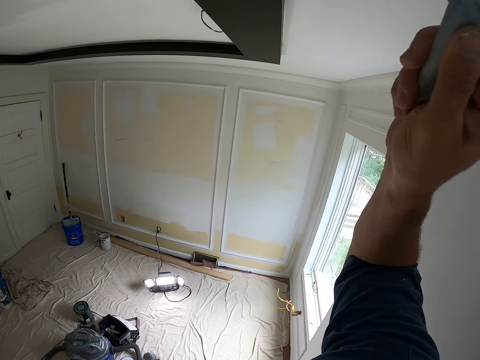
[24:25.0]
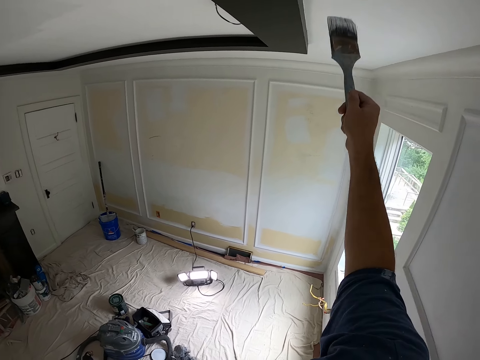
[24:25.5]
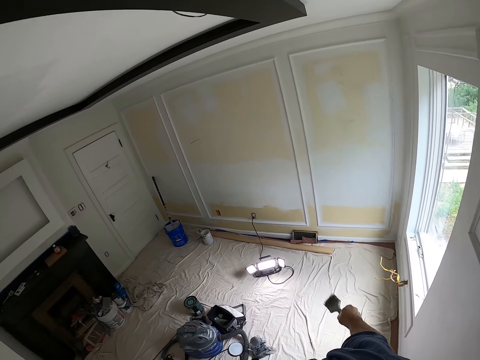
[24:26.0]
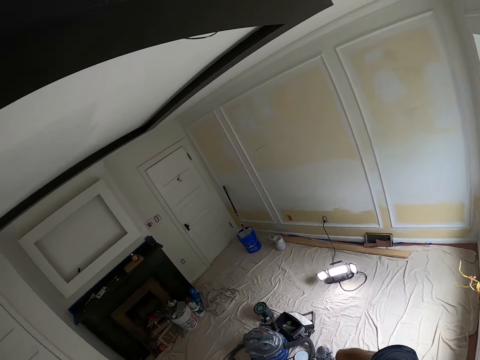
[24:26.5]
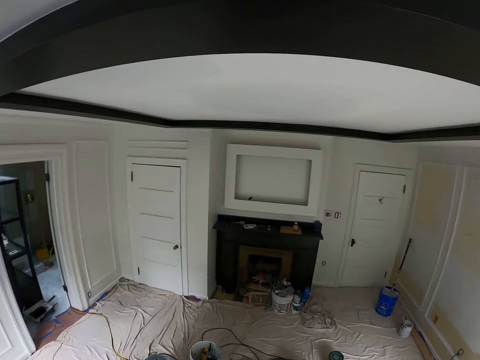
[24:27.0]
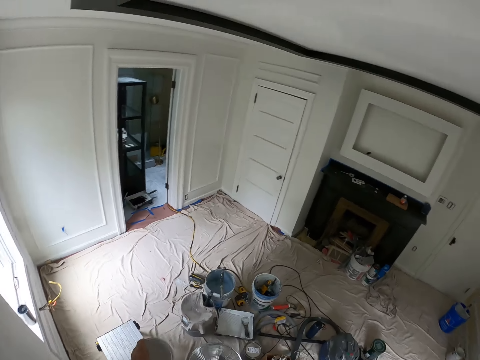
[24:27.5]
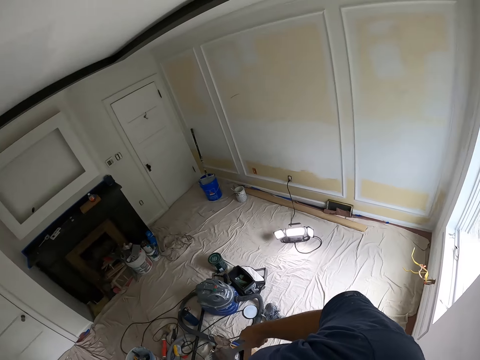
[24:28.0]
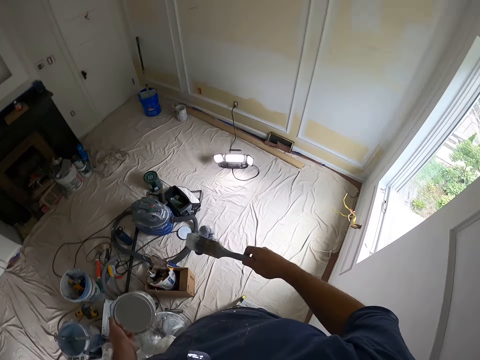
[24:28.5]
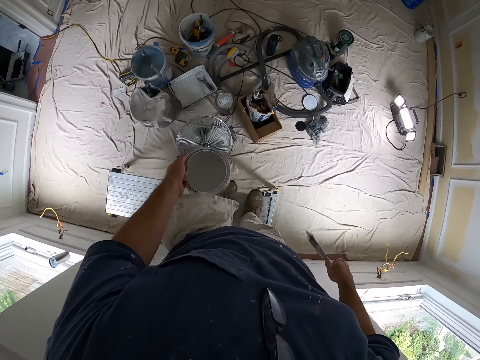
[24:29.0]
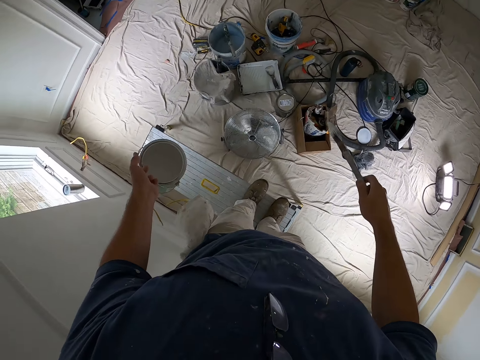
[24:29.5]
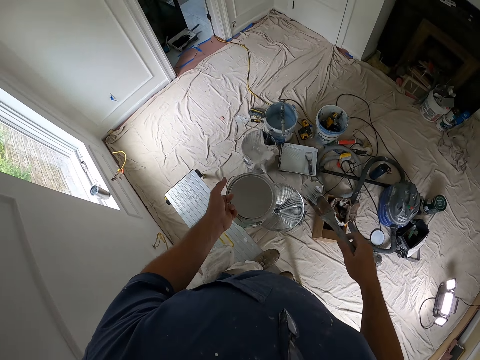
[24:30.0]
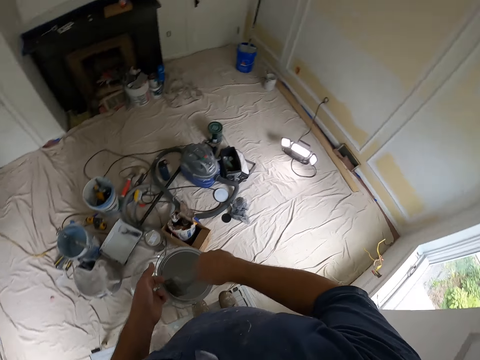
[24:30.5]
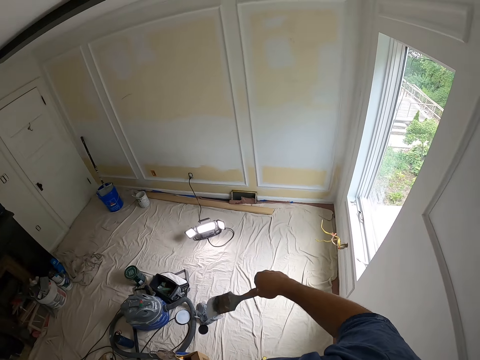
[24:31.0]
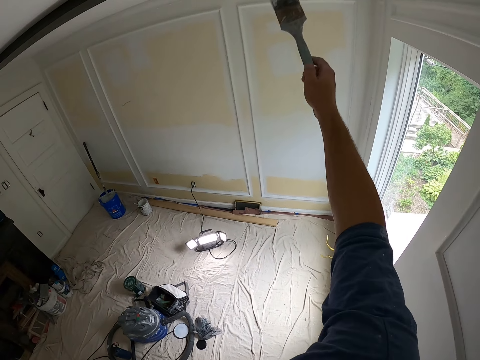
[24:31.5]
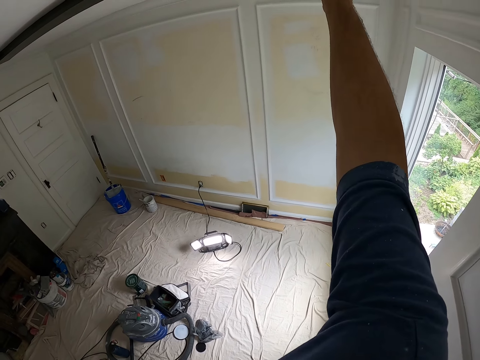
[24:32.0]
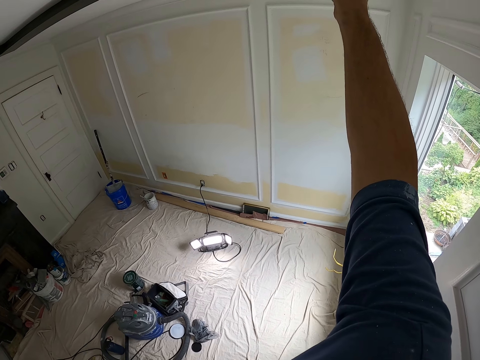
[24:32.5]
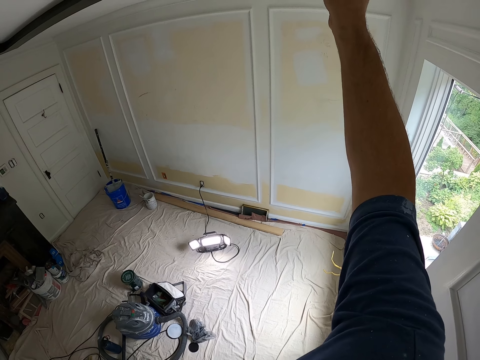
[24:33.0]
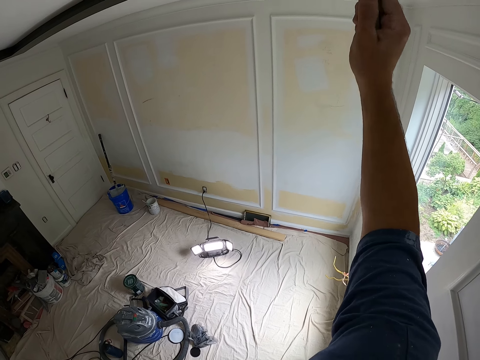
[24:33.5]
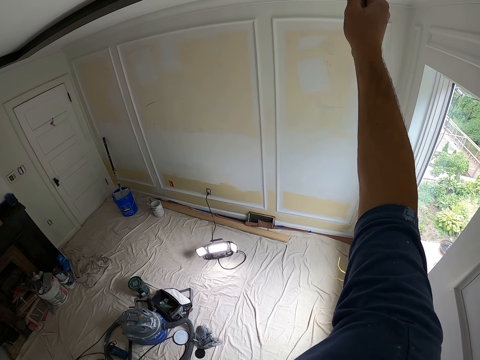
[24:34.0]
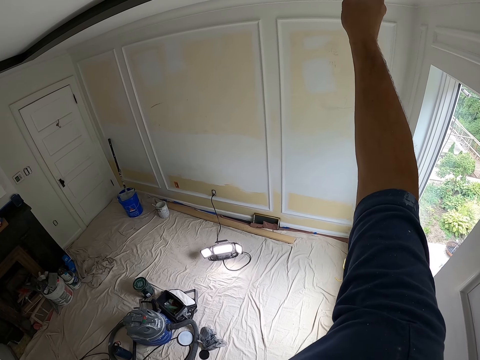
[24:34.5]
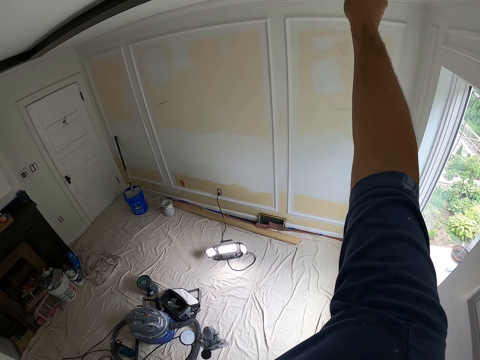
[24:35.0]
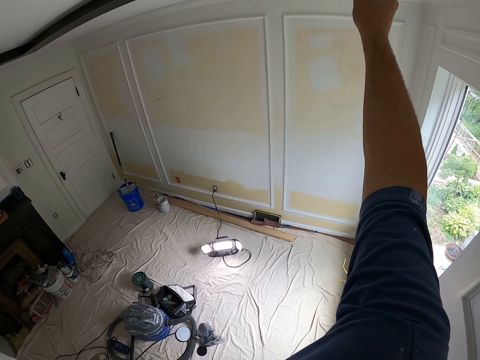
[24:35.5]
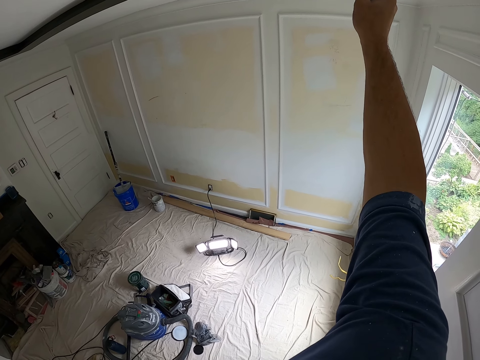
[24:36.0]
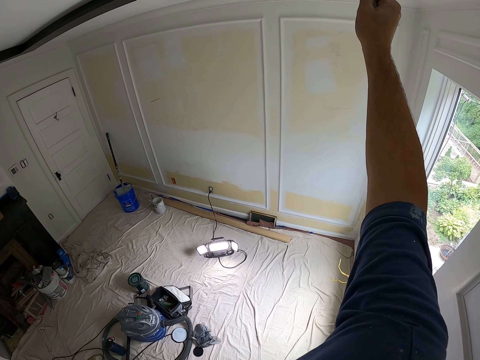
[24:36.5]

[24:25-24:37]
The camera wearer looks around. They dip the paint brush into the paint can. They remove the paint brush from the paint can. They paint the ceiling with the paint brush.

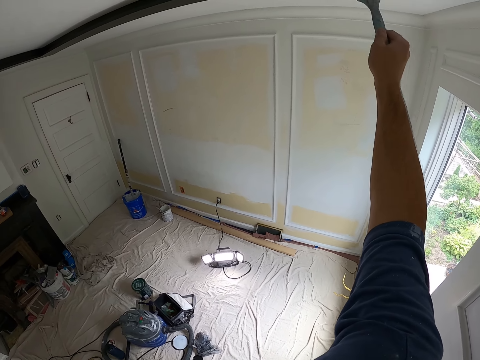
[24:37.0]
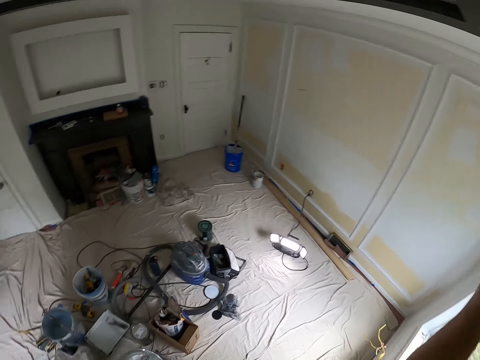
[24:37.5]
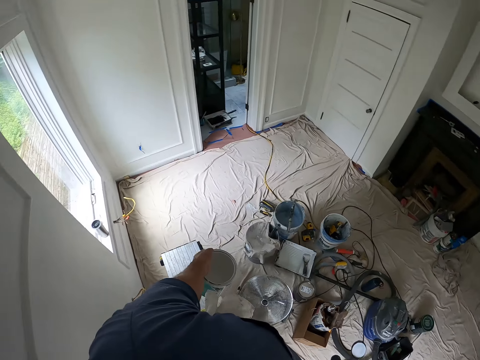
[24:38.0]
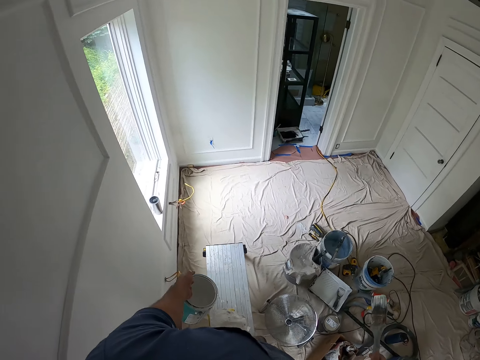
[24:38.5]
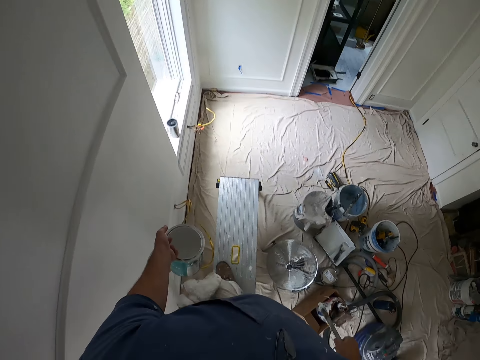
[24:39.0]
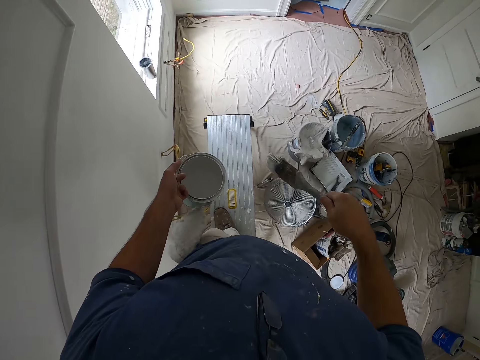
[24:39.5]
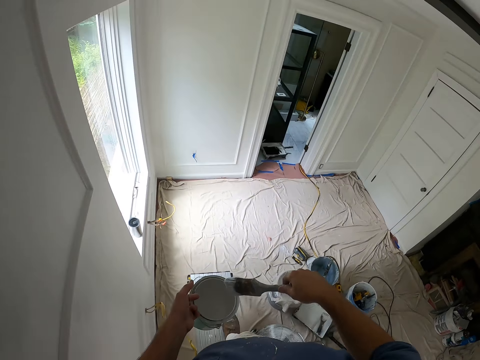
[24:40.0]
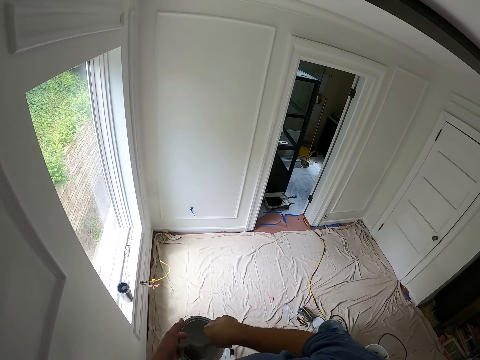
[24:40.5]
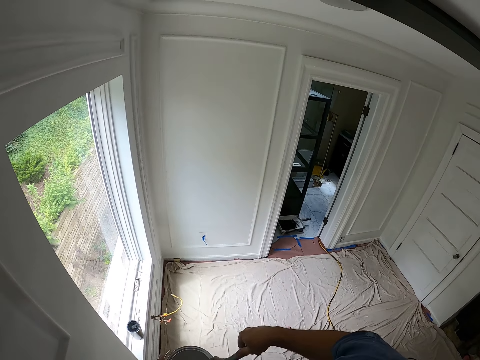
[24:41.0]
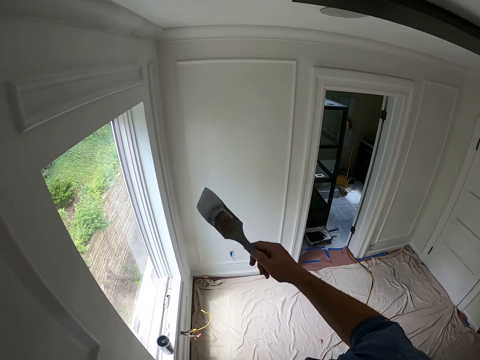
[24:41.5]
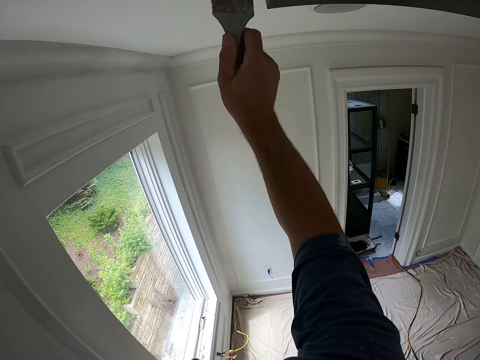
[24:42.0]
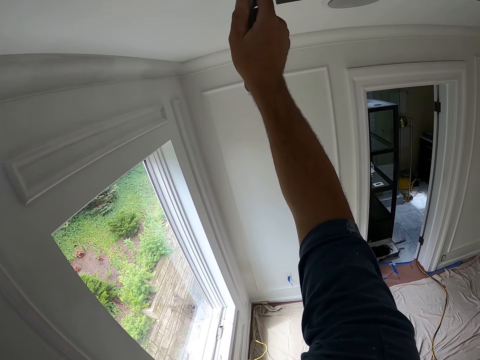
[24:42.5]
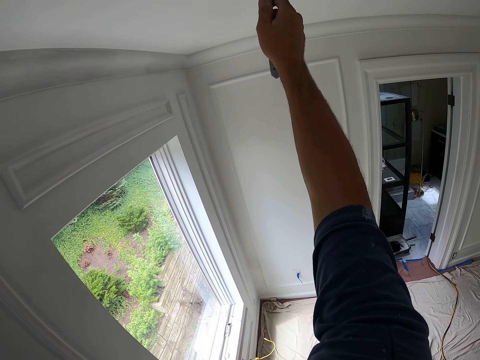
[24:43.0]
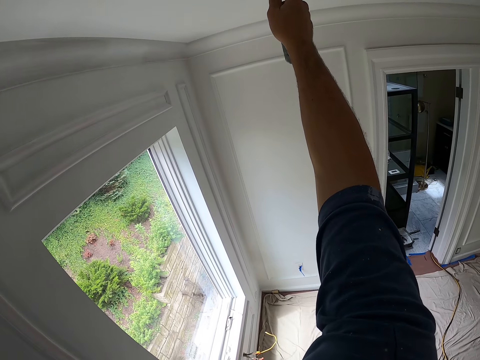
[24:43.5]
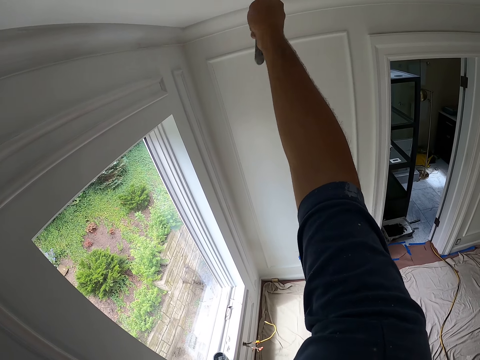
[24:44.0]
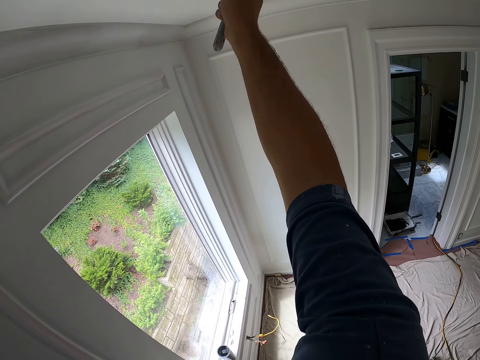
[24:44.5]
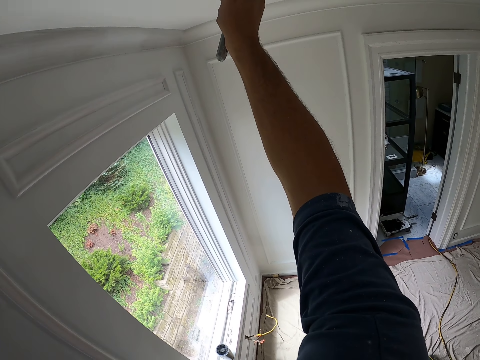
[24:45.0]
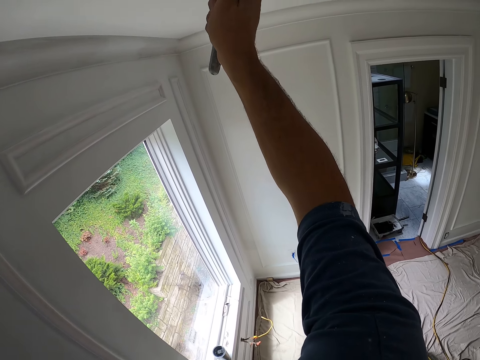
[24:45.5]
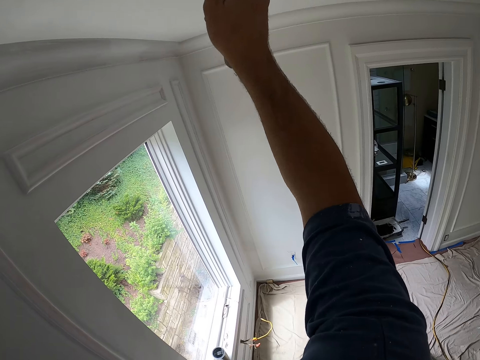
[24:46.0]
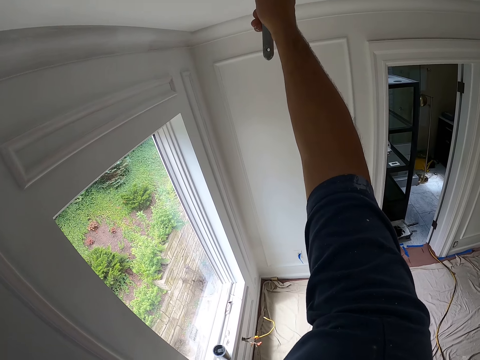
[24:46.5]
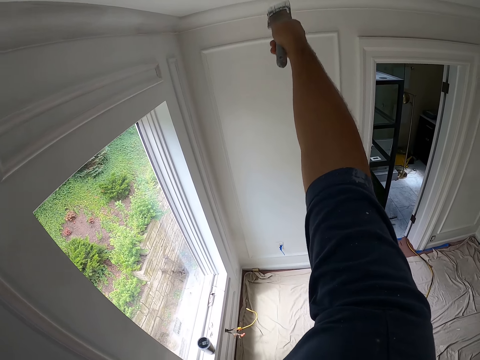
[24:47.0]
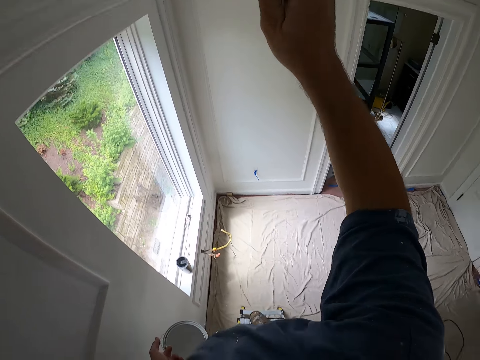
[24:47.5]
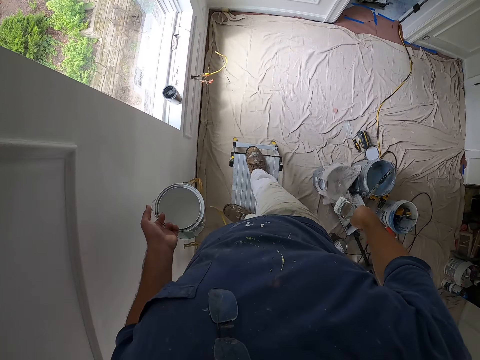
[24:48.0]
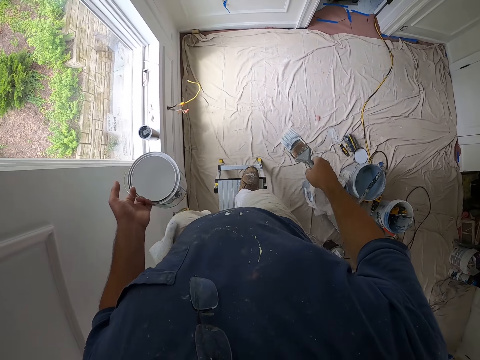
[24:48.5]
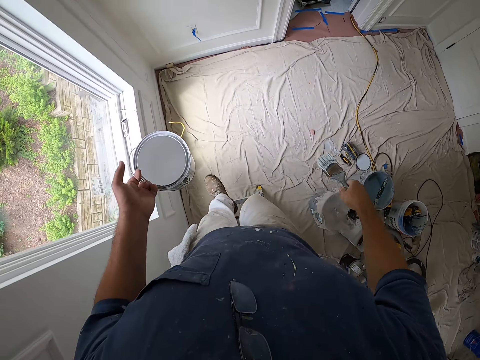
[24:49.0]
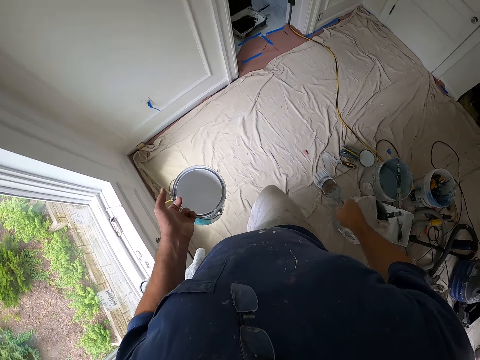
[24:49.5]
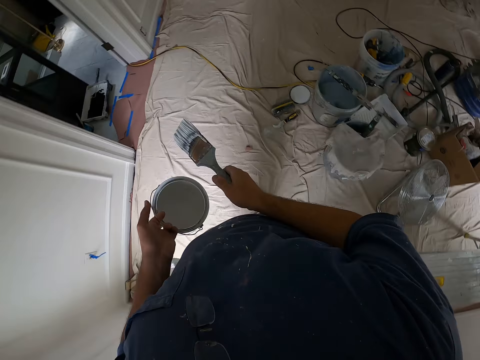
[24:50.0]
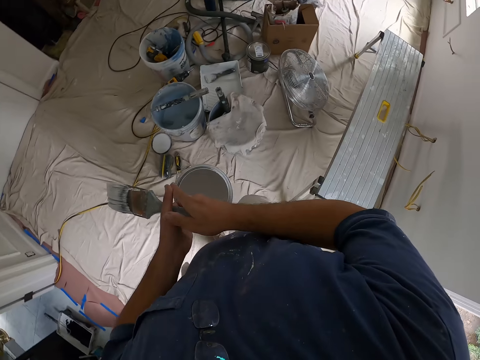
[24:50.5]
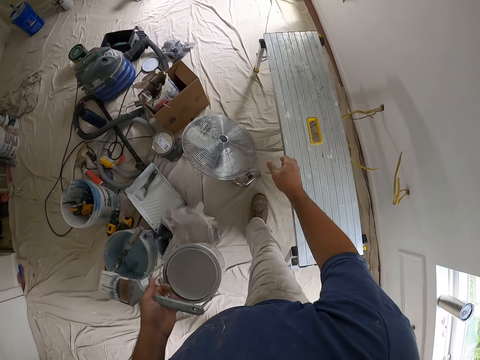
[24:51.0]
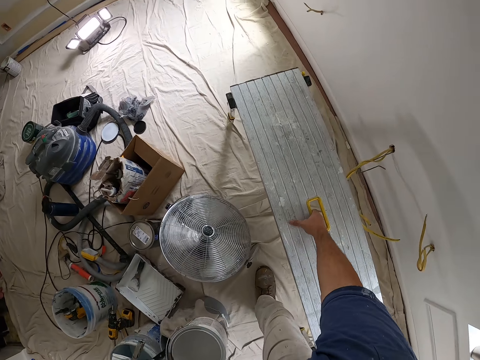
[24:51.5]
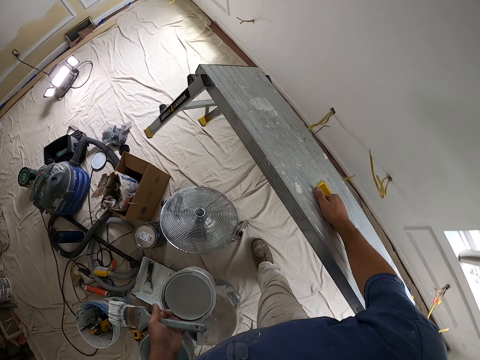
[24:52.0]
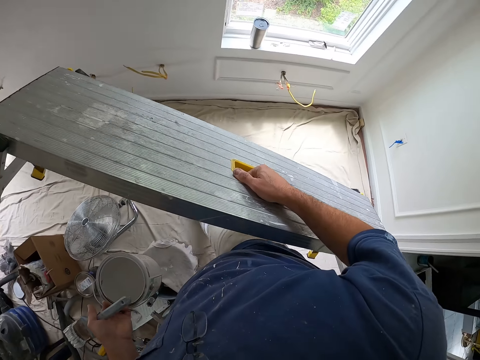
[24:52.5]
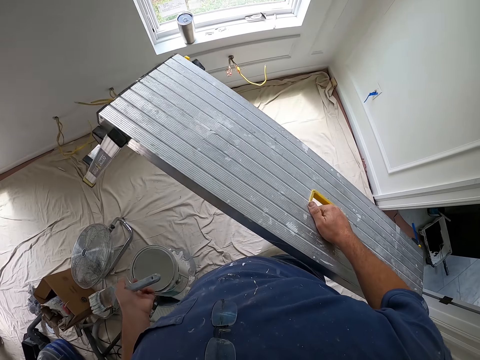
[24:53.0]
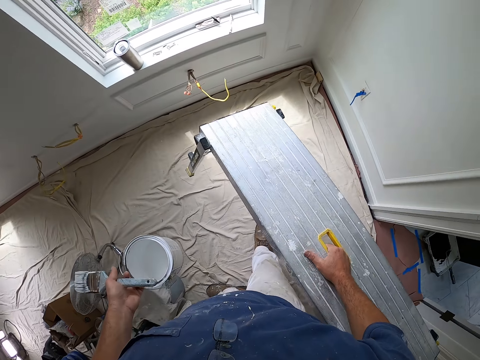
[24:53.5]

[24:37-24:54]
The camera wearer moves around. He dips the paint brush into the paint can. He removes the paint brush from the paint can. He paints the ceiling with the paint brush. He comes down from the standing platform or aluminum ladders. He passes the paint brush to his left hand. He repositions the standing platform on the floor. He lifts the aluminum ladders.
